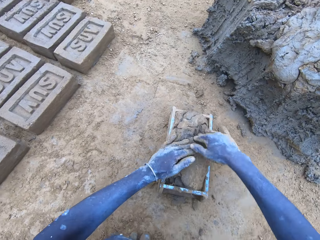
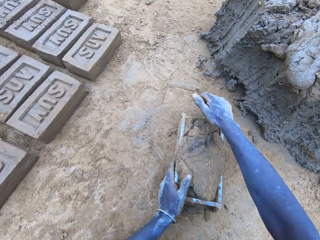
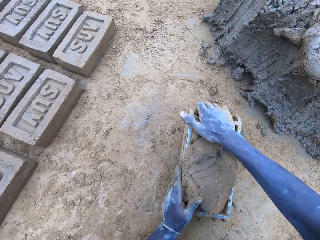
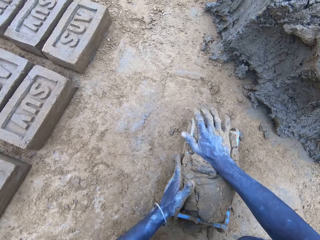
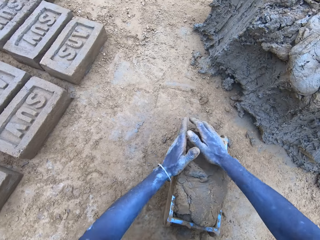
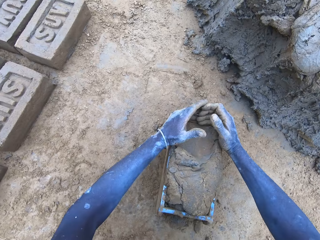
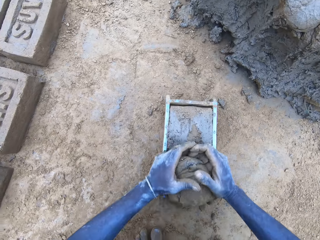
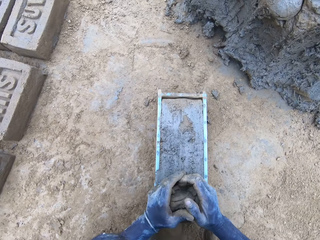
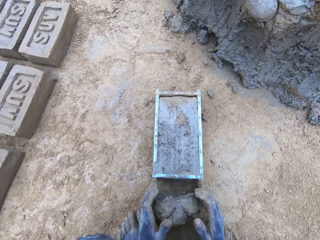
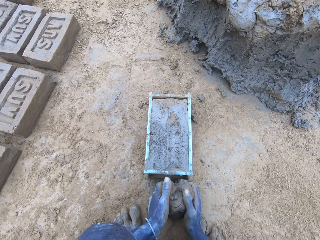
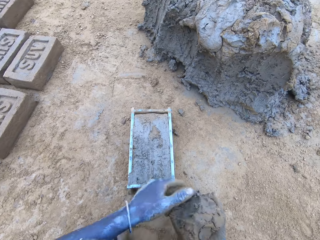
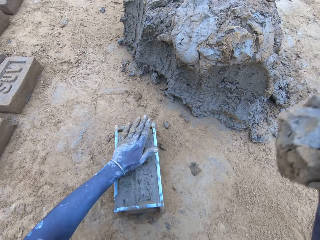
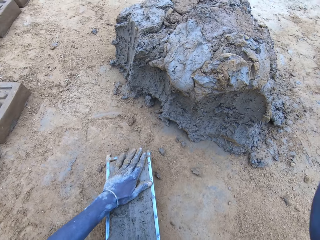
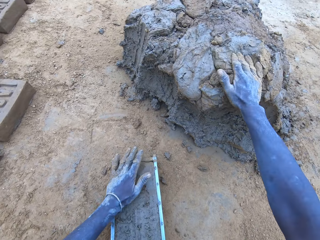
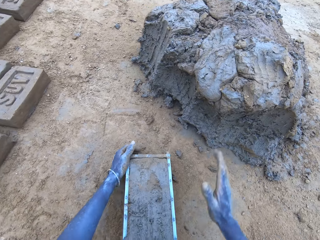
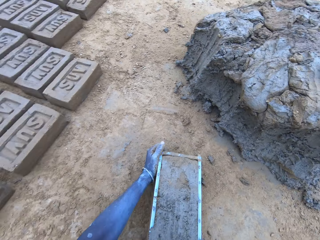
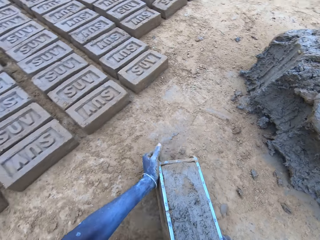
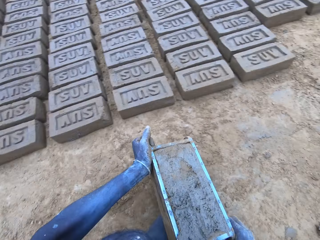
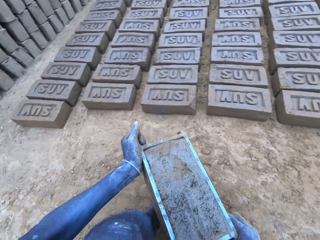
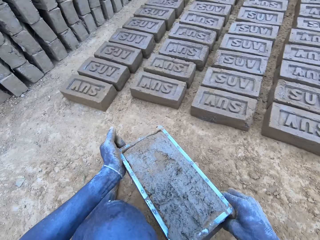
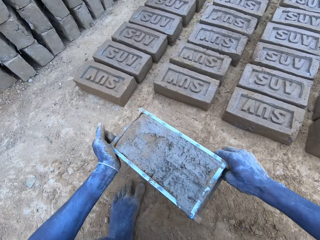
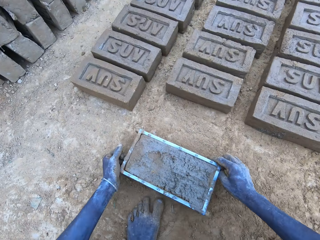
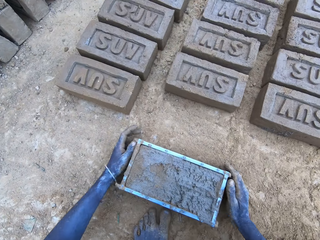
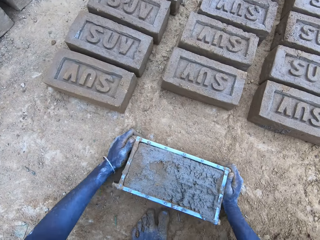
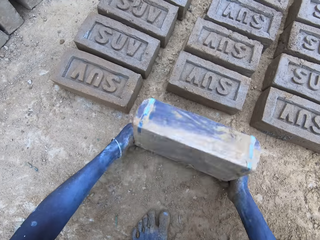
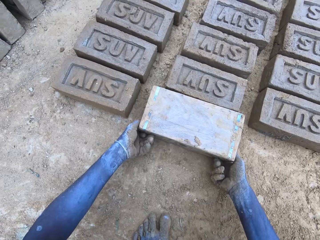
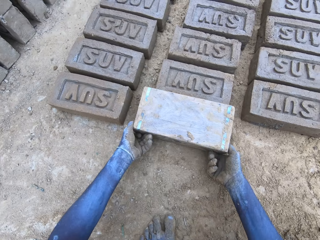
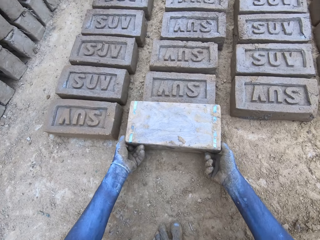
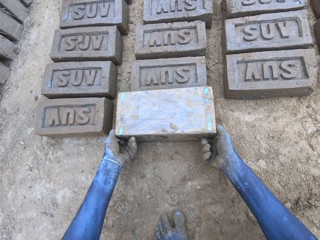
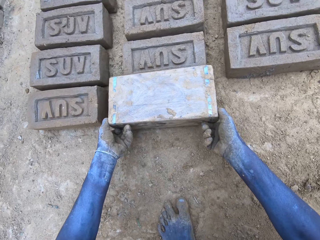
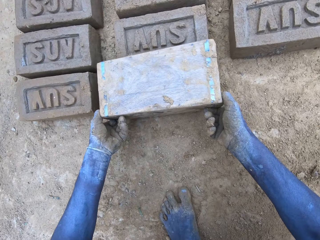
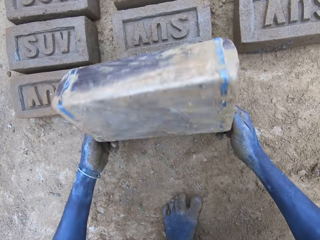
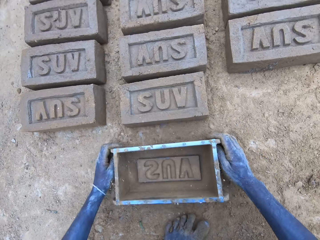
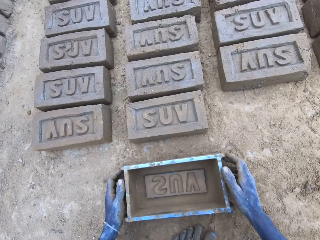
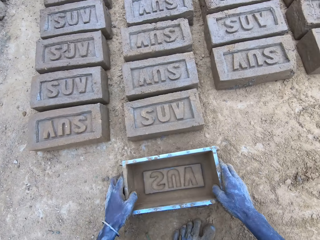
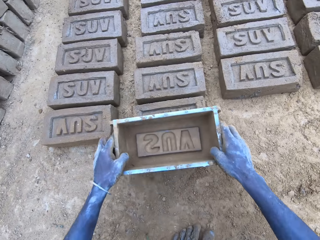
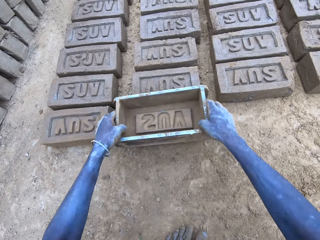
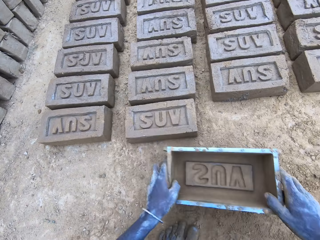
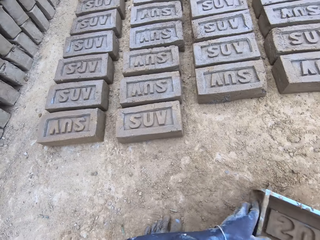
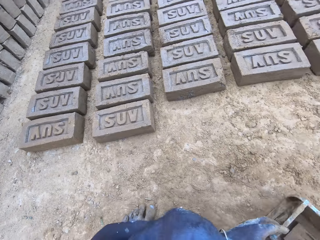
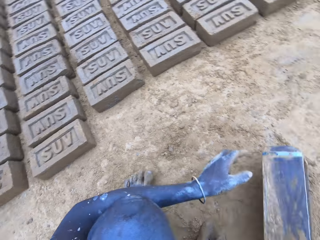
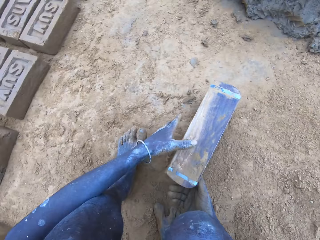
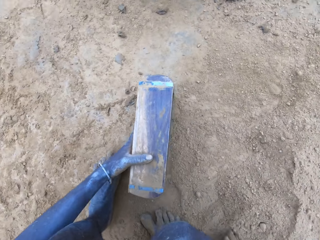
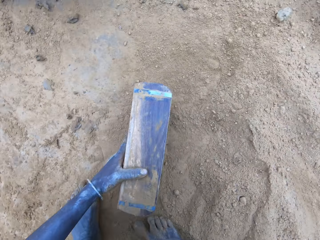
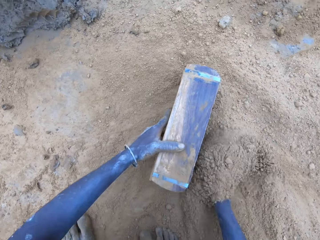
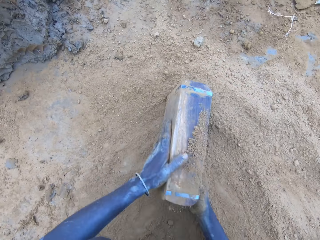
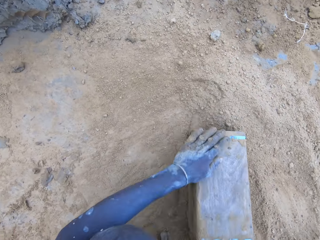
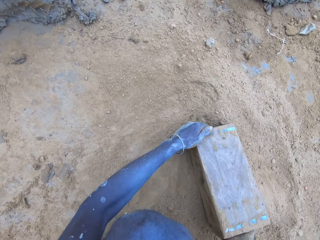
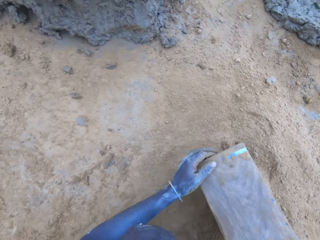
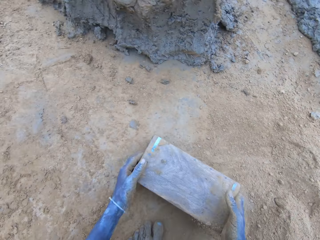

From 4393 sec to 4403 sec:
The camera wearer puts the mud in the mold box. They press the mud in the mold box. They reduce the mud and drop it. They scrape the surplus mud from the mold box. They stick the mud to the mud. They lift up the mold box. They hit the mold box on the ground. They put the brick on the ground. They turn upside down the mold box. They remove the mold box from the brick. They put the mold box on the ground. They place the mold box on top of the brick. They drag the mold box on the ground. They sprinkle sand into the mold box.

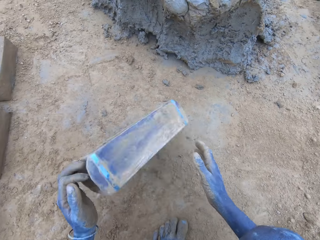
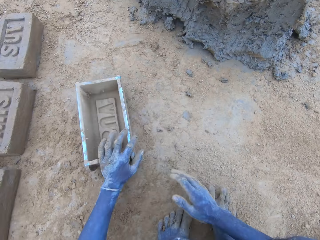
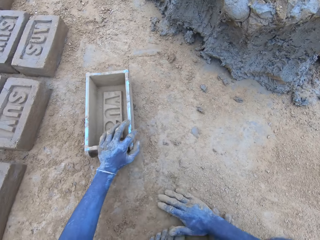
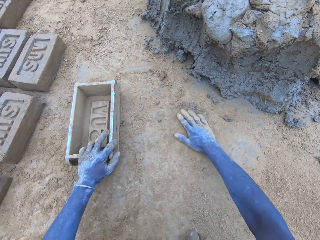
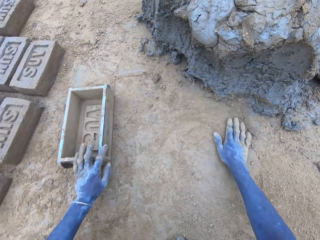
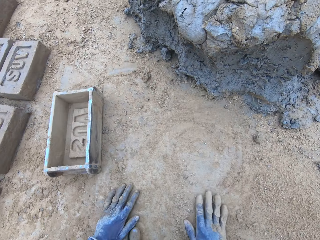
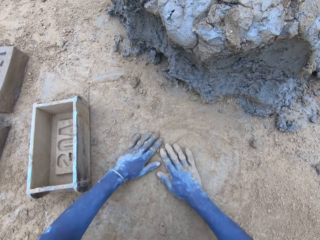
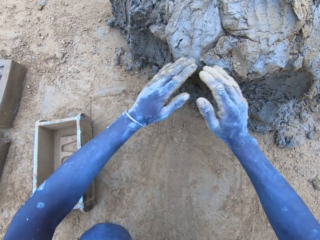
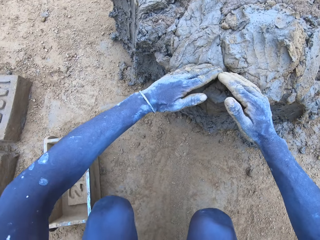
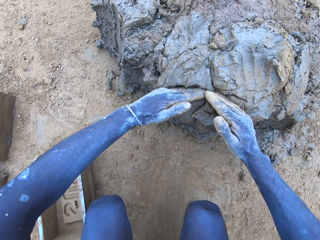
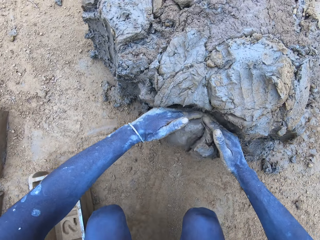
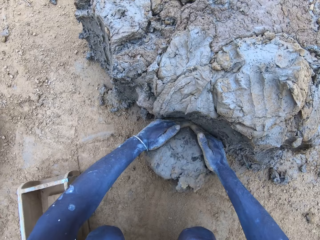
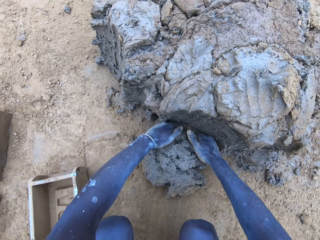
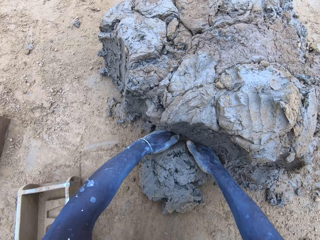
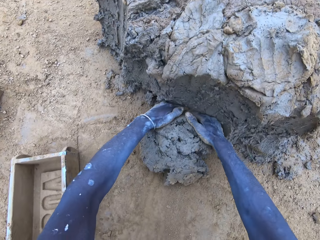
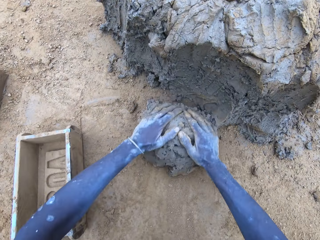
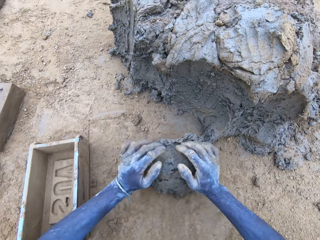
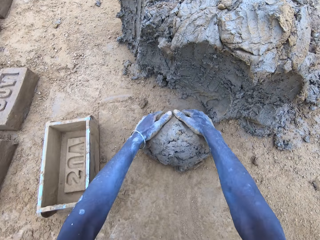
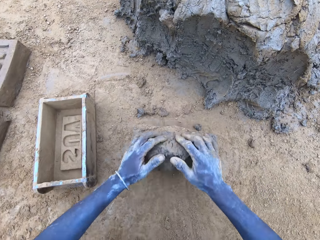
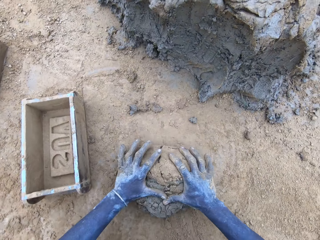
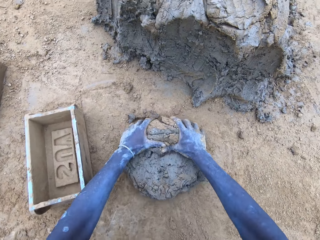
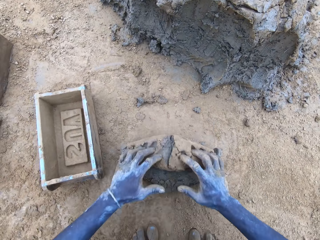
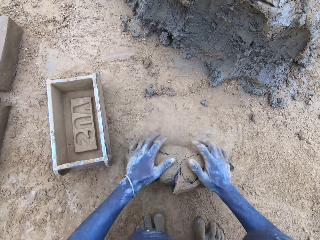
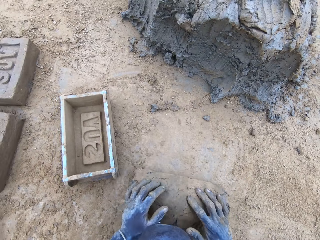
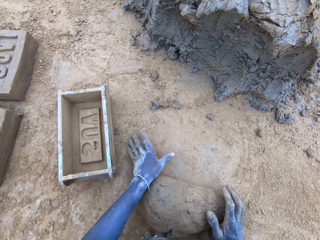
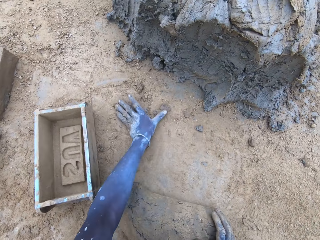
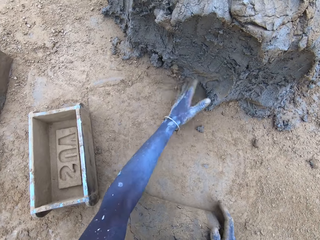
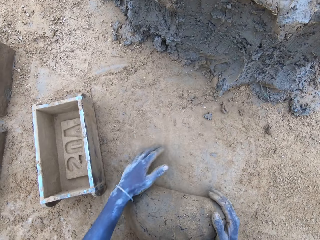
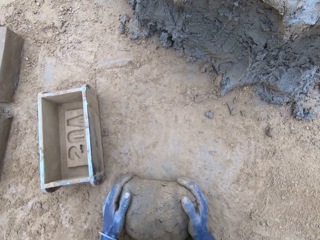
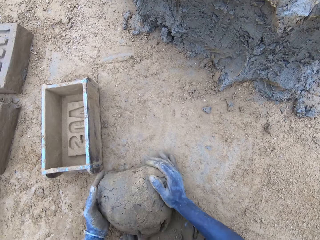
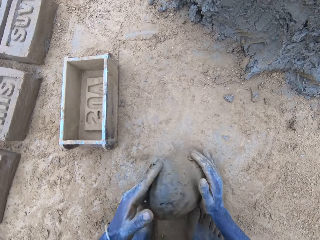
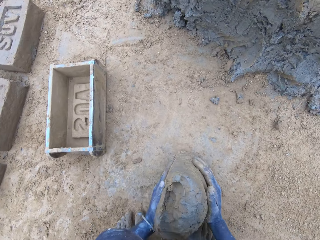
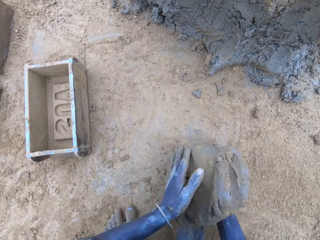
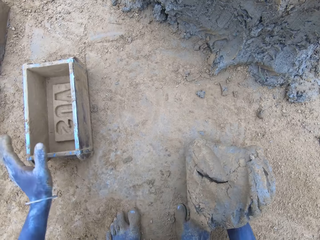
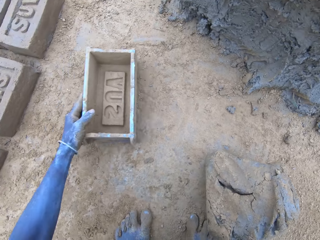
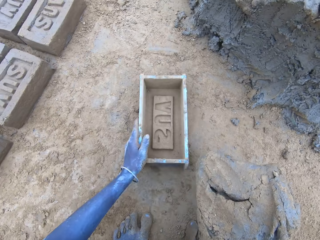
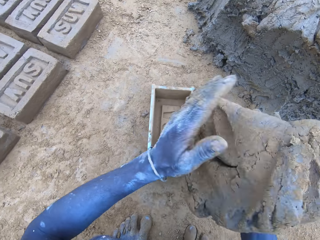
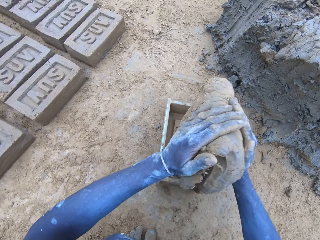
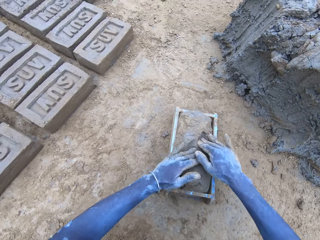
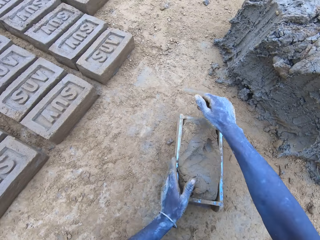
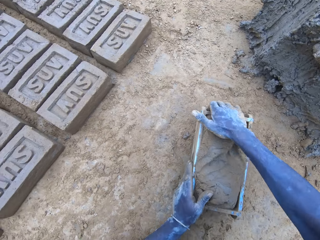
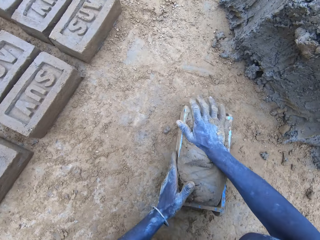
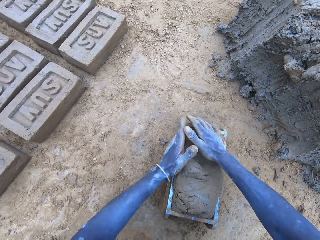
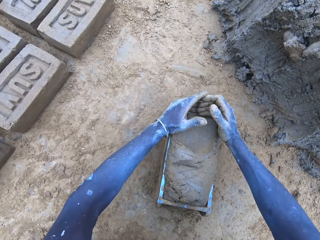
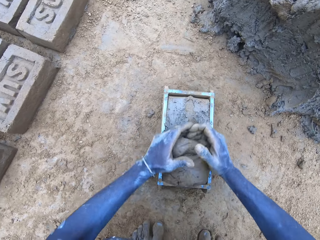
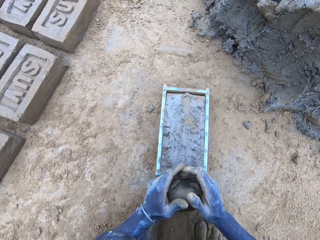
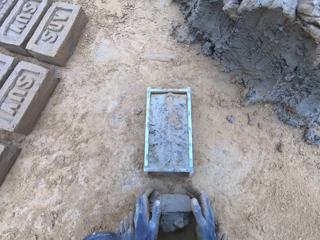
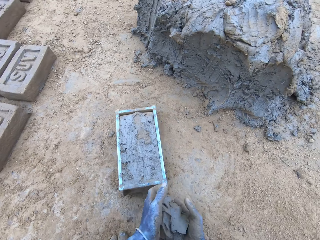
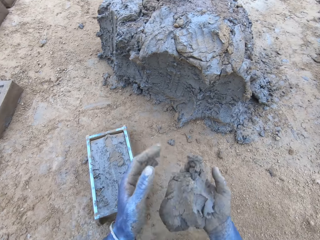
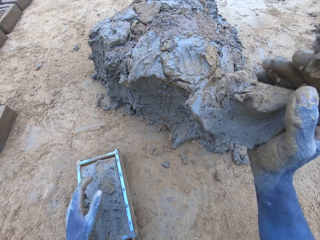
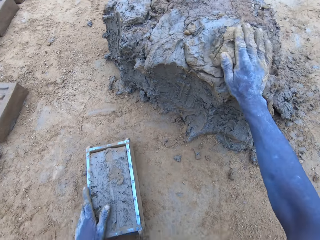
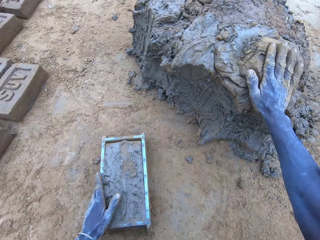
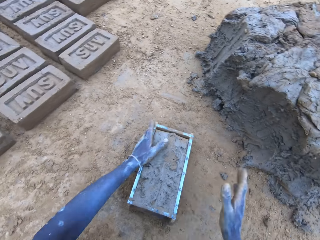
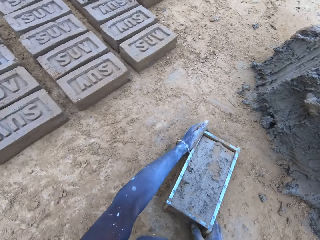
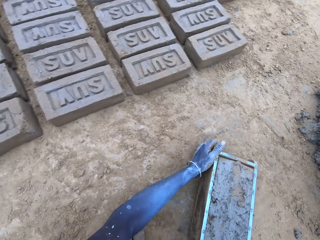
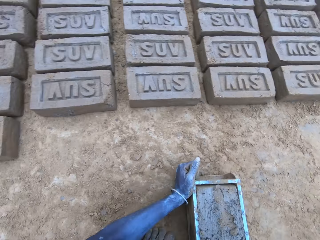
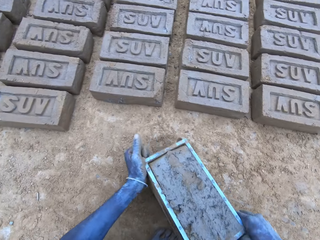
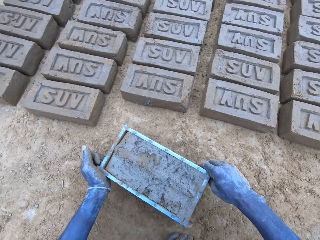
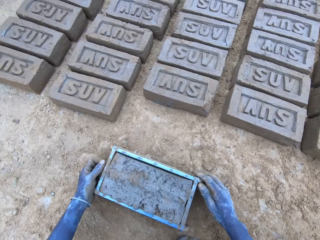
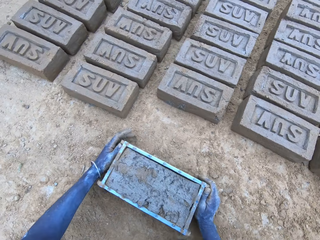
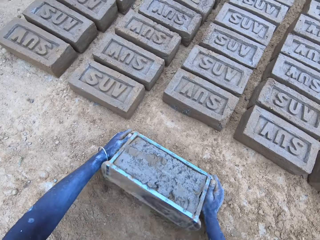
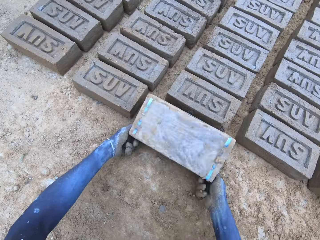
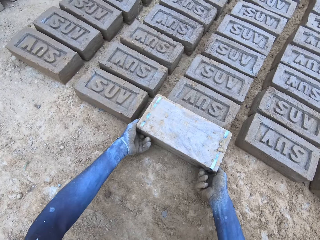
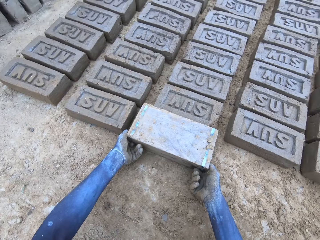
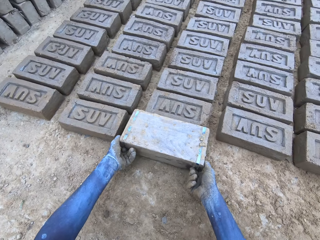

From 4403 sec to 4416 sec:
The camera wearer puts the mold box on the ground. They spread the sand with the hands. They cut the mud. They scrape mud. They mold the mud. They roll the mud on the sand. They pull the mold box. They put the mud in the mold box. They reduce the mud and drop it. They press the mud in the mold box. They scrape the surplus mud from the mold box. They stick the mud to the mud. They lift up the mold box. They hit the mold box on the ground. They put the brick on the ground. They turn upside down the mold box.
